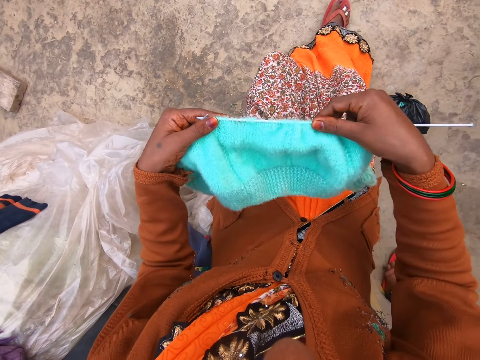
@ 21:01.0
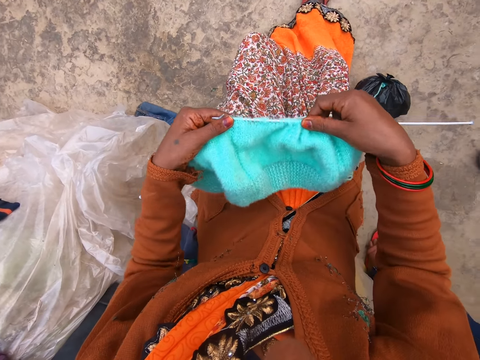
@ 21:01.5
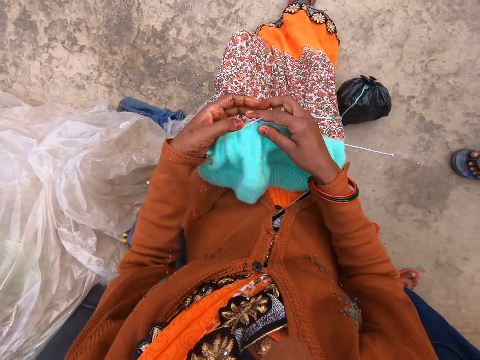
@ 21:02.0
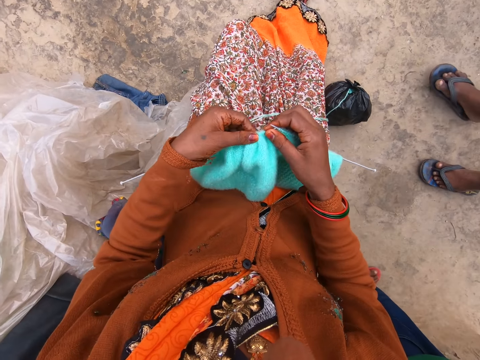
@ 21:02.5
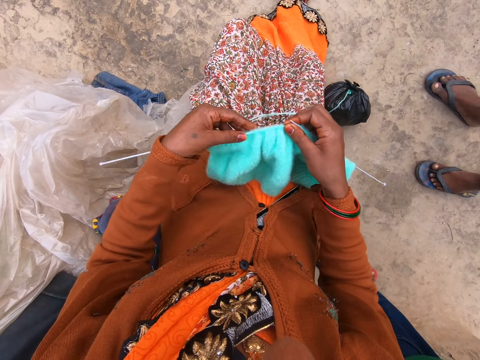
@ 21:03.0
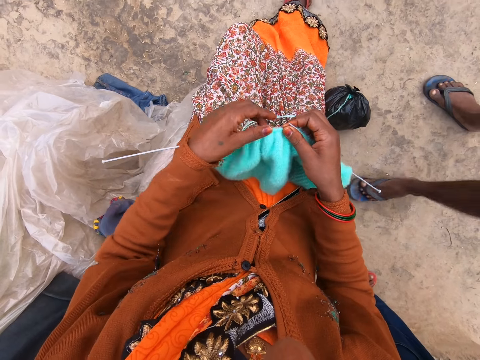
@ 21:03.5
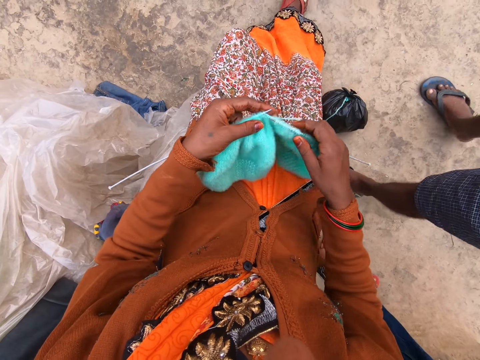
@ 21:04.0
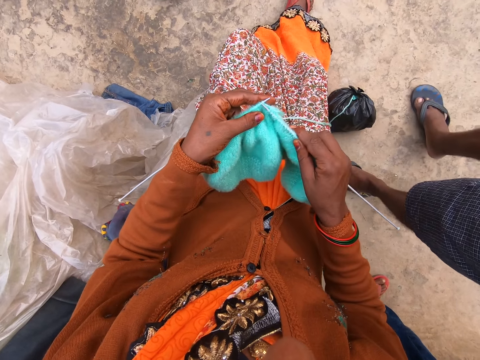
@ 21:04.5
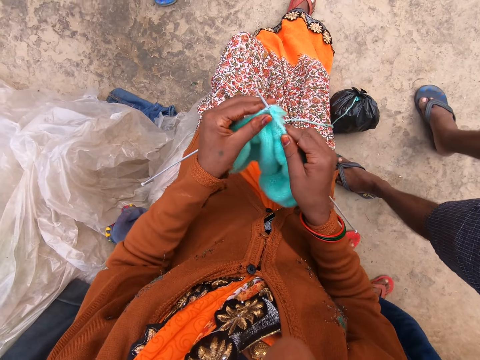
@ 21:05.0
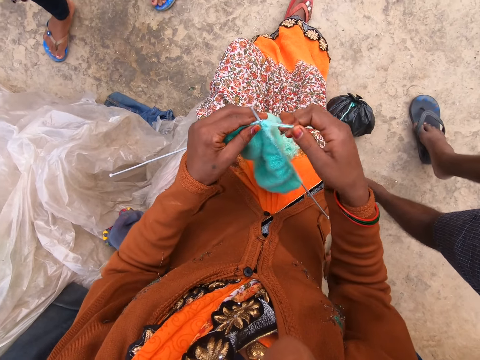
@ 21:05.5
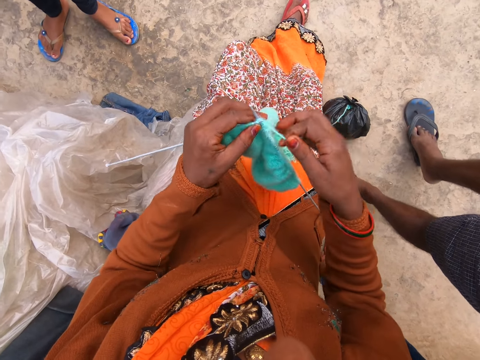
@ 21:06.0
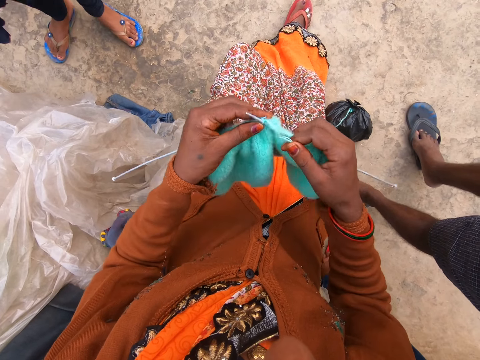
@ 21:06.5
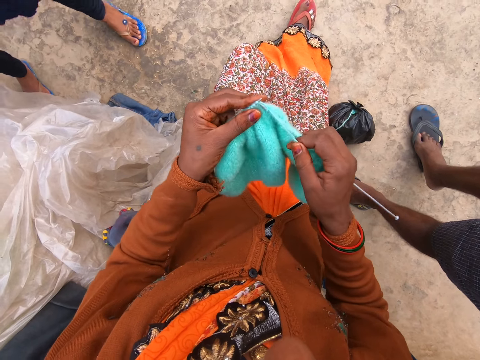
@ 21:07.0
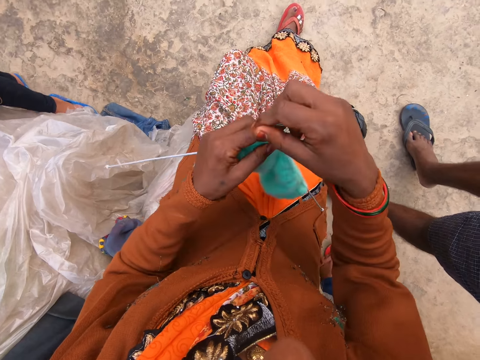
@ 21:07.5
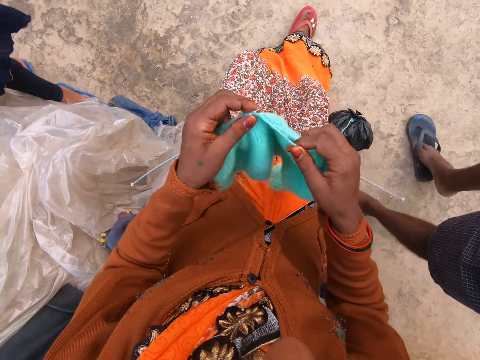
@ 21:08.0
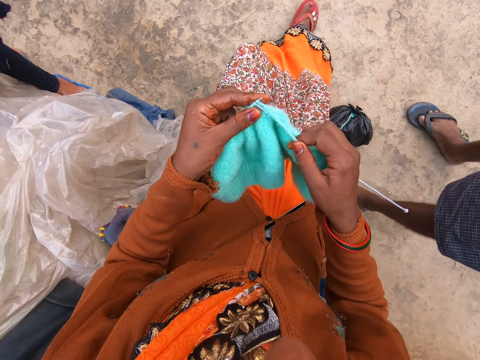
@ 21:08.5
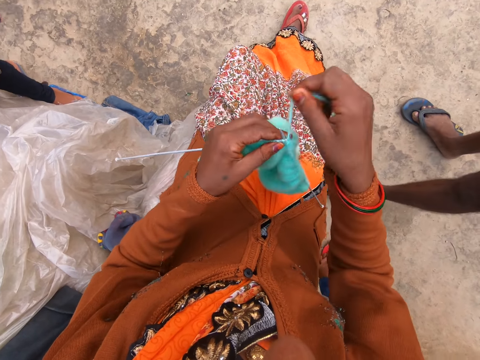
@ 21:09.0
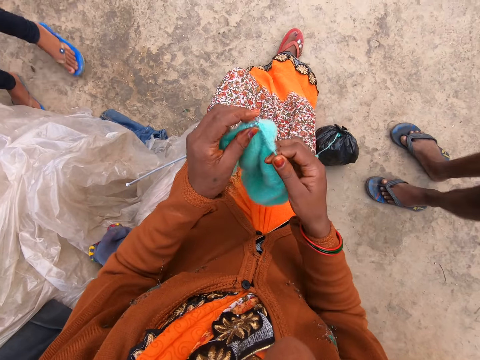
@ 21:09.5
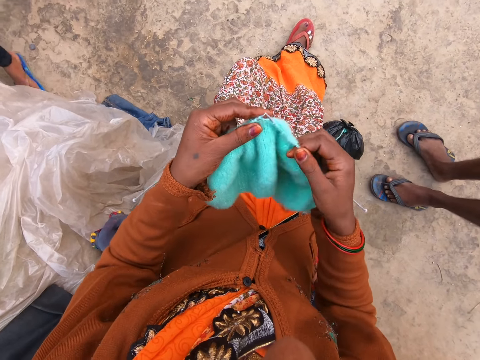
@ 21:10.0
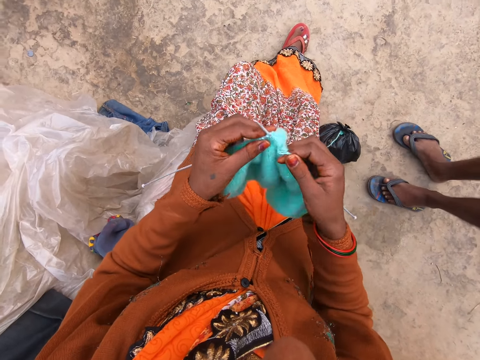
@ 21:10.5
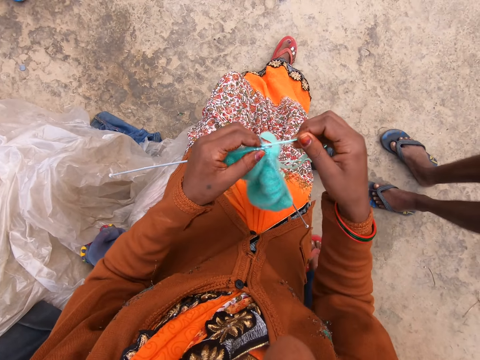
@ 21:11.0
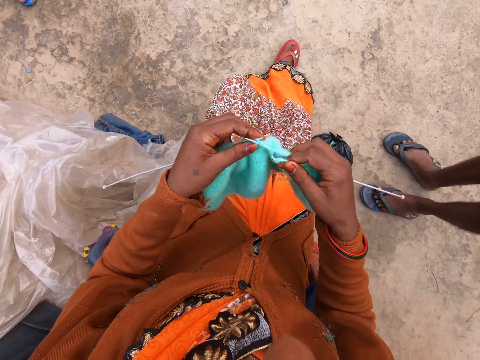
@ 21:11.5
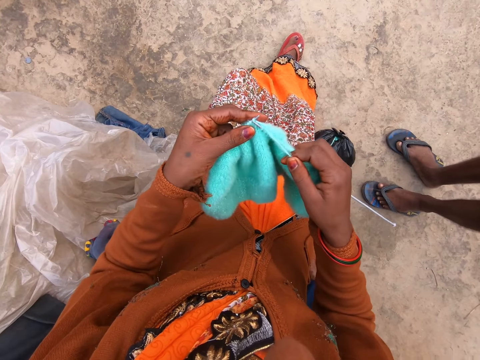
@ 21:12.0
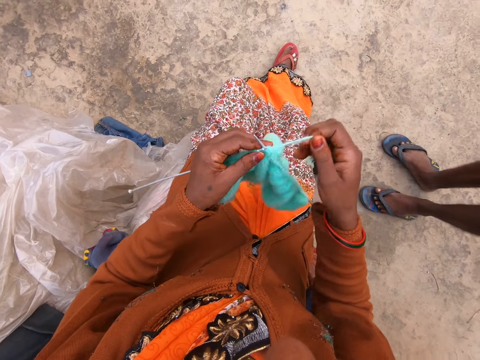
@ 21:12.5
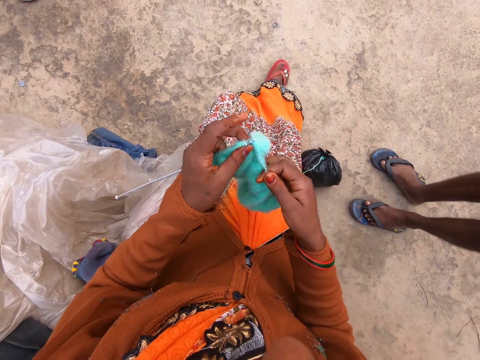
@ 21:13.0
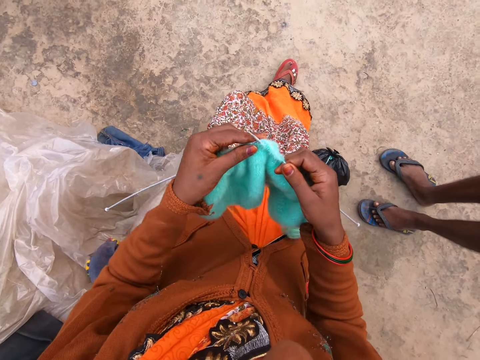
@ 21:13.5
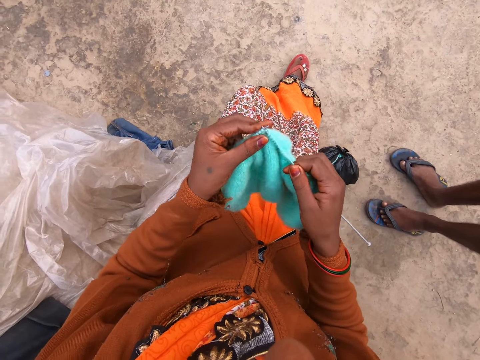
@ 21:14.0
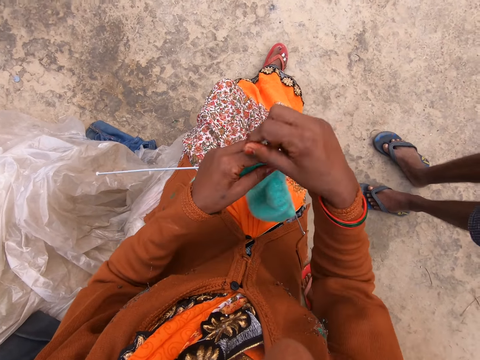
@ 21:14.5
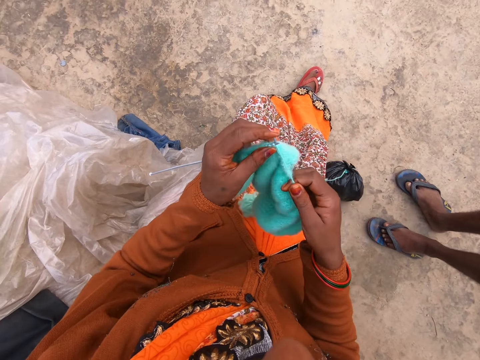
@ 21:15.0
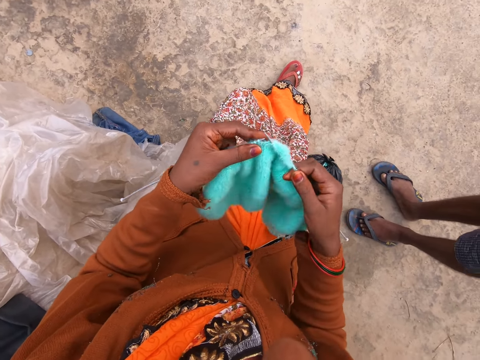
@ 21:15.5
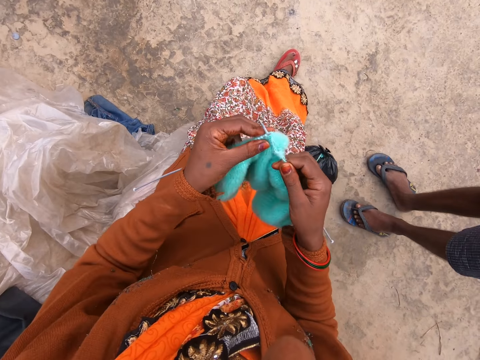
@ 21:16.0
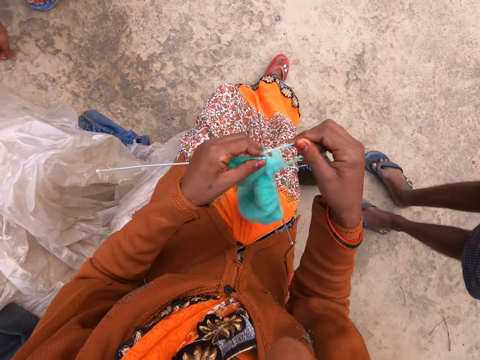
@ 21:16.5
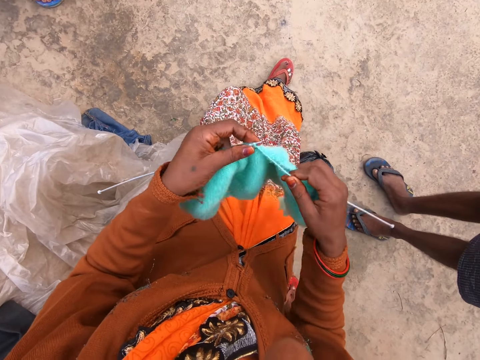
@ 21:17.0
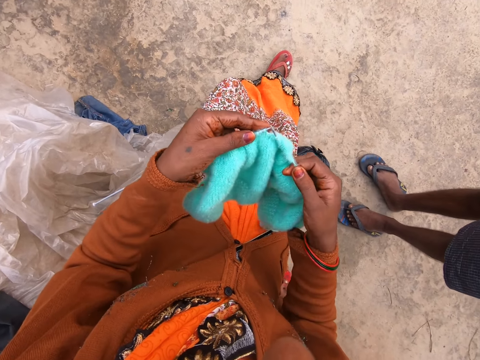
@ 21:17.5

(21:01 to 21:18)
The camera wearer adjusts the fabric. They knit the yarn. They talk on the phone.

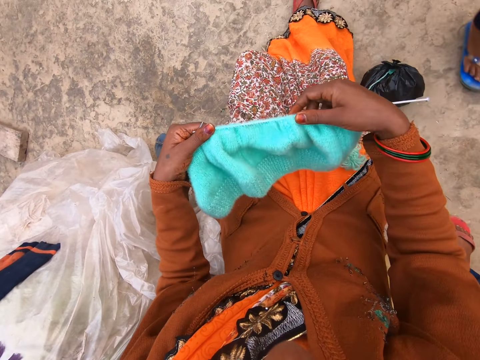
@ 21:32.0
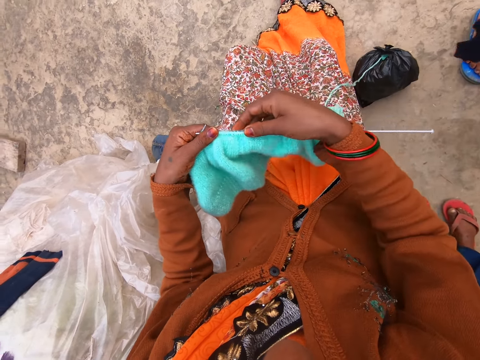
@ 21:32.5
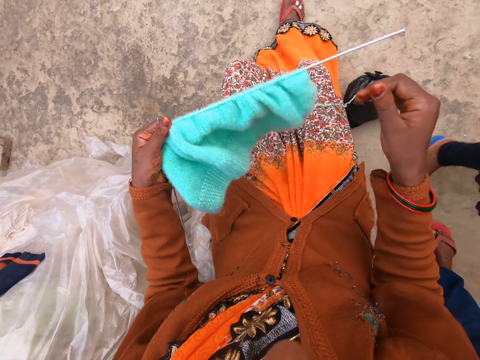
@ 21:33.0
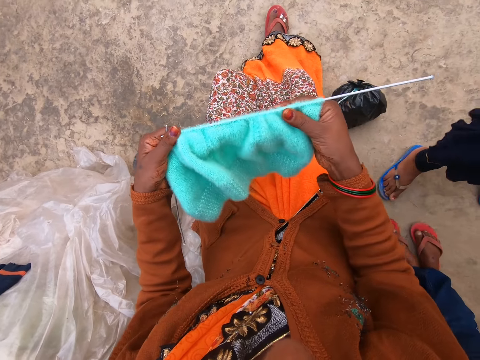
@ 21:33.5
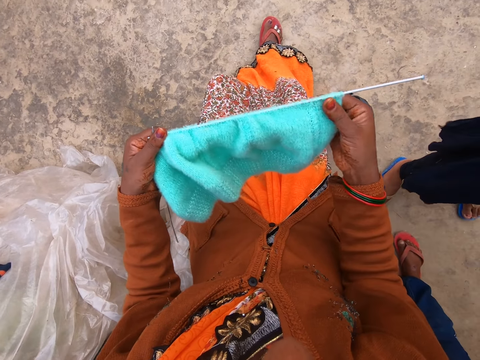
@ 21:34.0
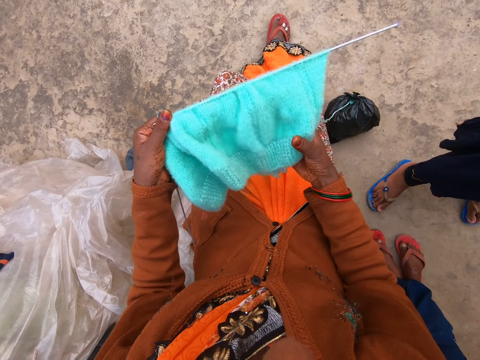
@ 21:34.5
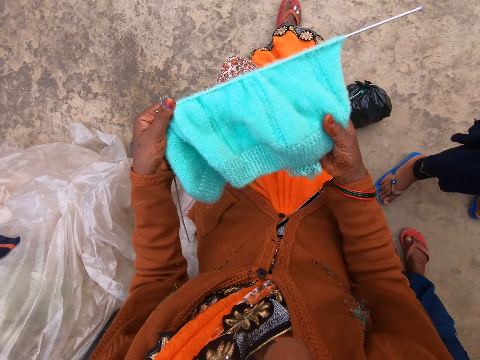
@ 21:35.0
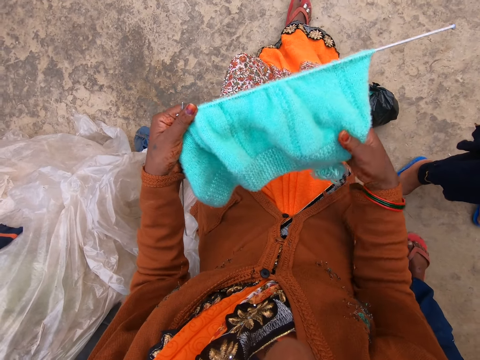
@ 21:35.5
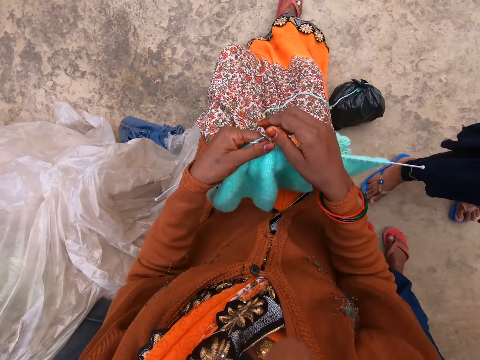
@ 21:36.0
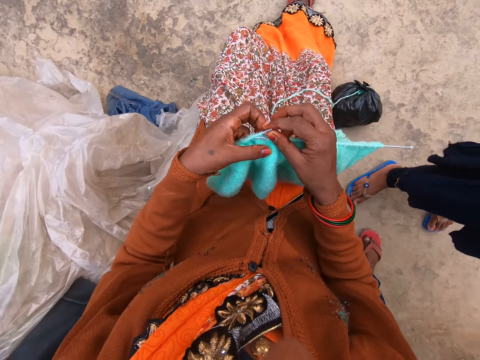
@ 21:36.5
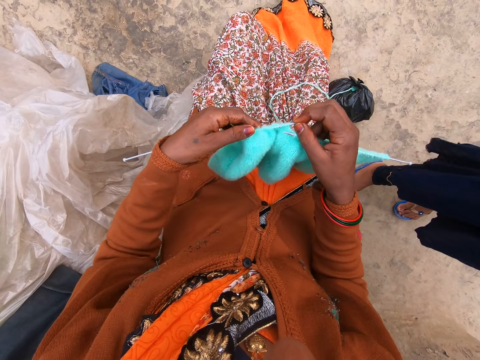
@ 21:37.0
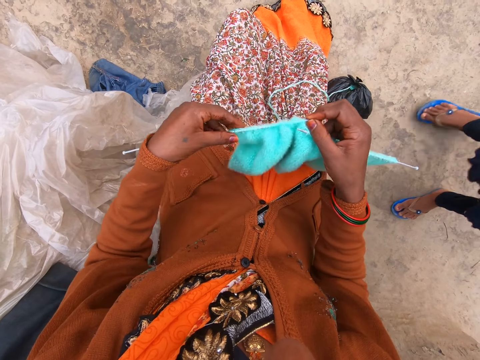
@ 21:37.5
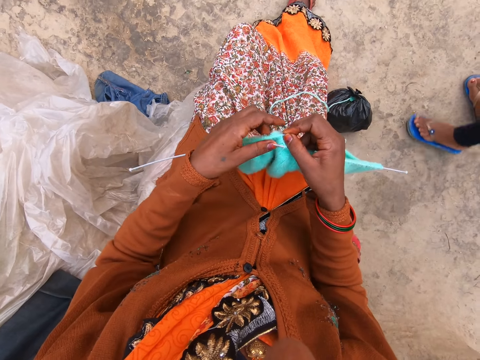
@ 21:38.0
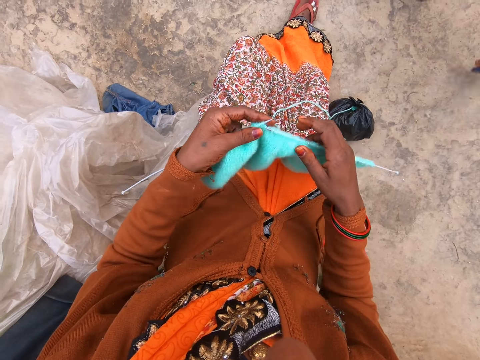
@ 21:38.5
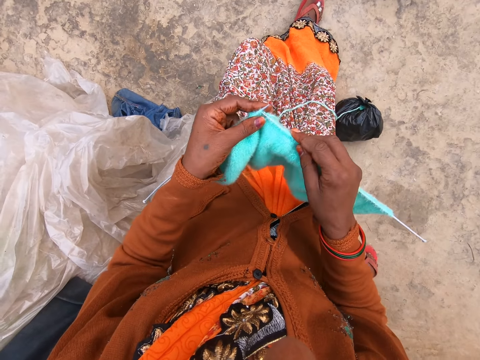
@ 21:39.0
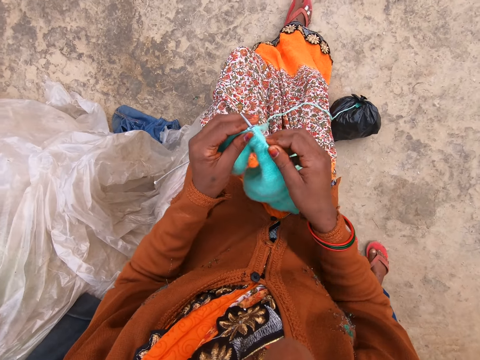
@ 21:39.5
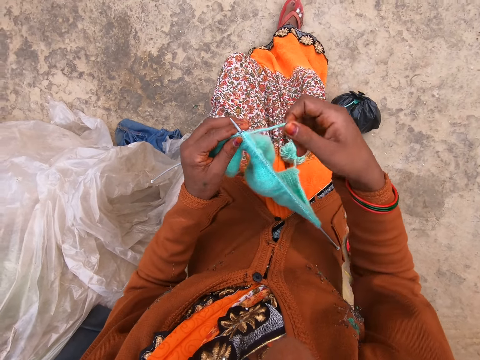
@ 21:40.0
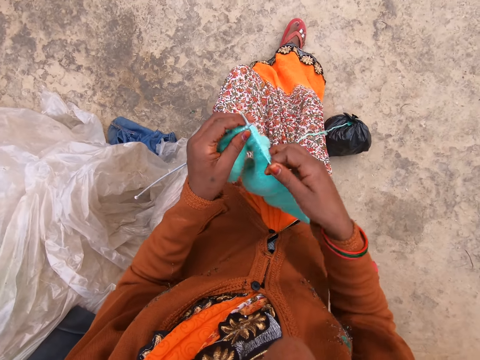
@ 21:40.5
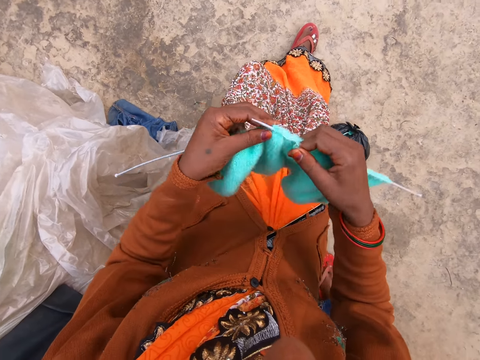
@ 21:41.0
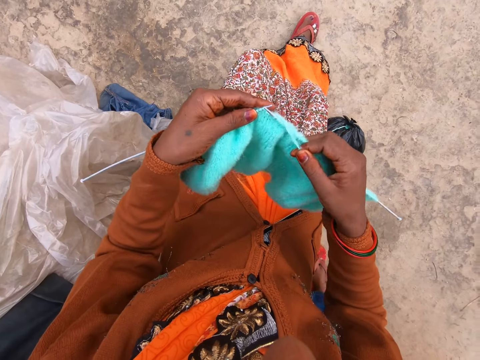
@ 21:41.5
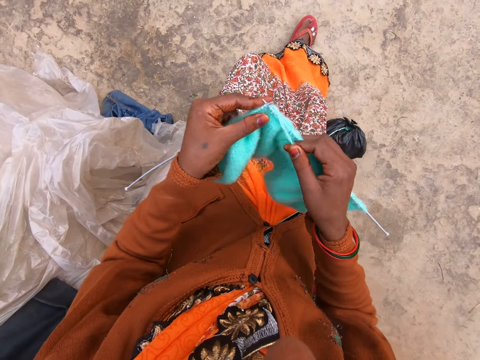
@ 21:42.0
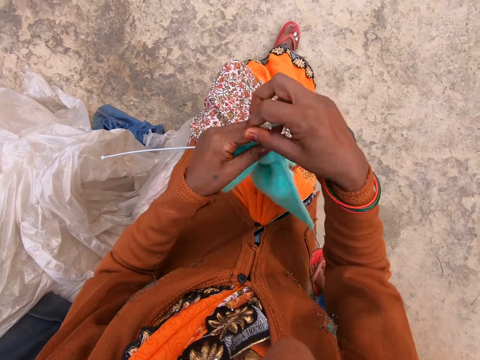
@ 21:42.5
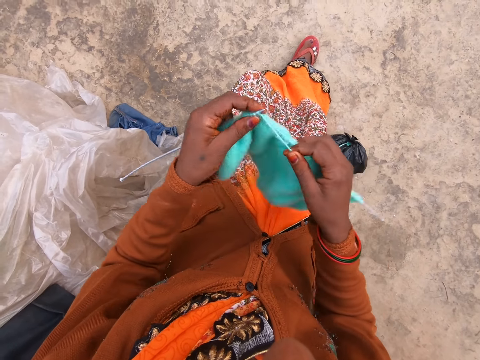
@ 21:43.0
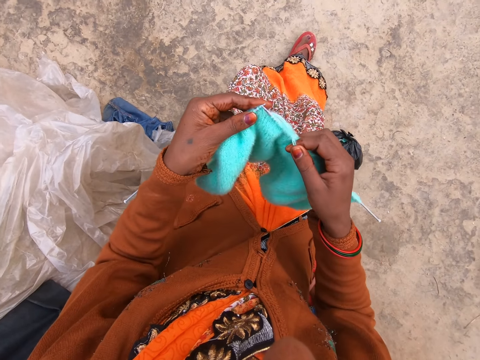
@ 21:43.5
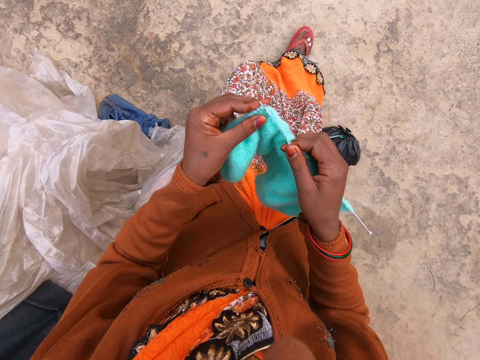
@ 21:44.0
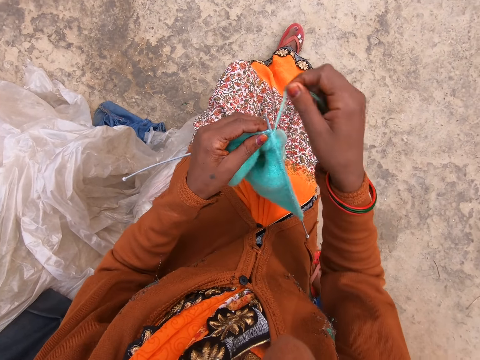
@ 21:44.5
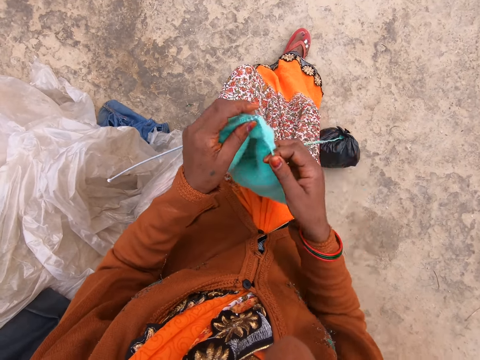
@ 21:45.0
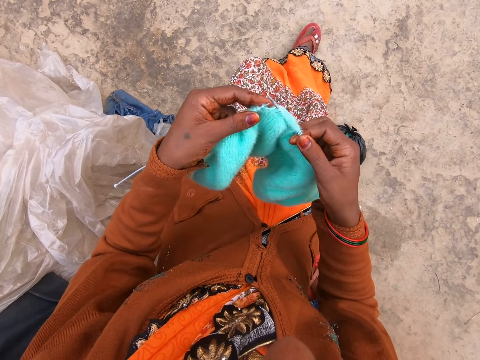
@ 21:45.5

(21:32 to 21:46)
The camera wearer pulls the knitted fabric. They knit.
